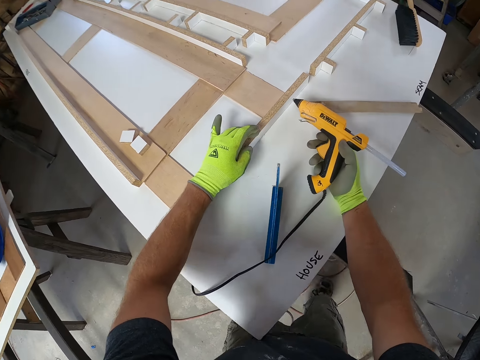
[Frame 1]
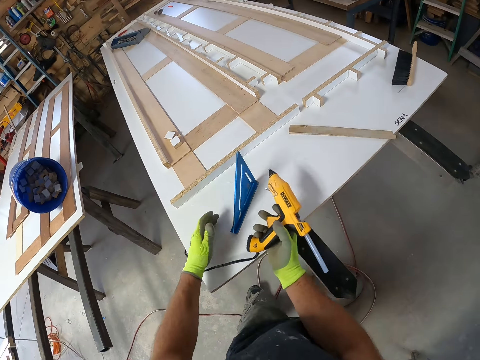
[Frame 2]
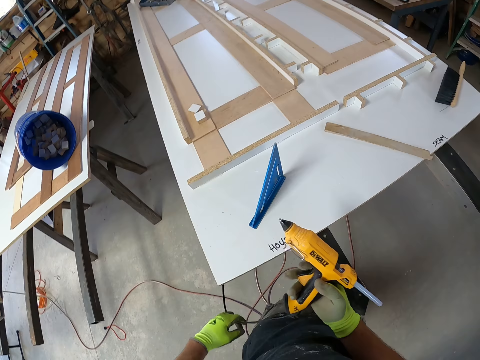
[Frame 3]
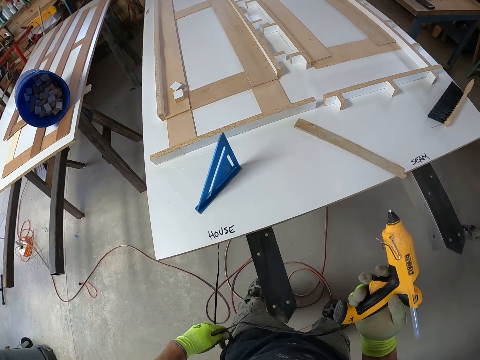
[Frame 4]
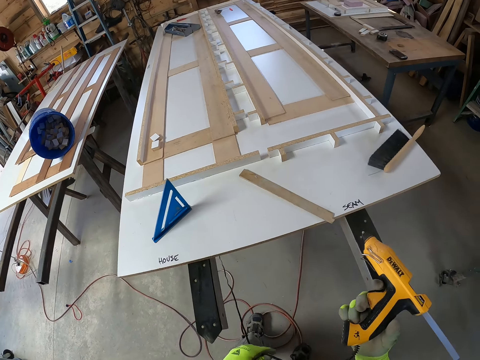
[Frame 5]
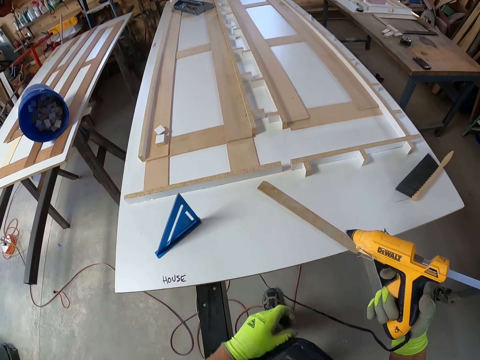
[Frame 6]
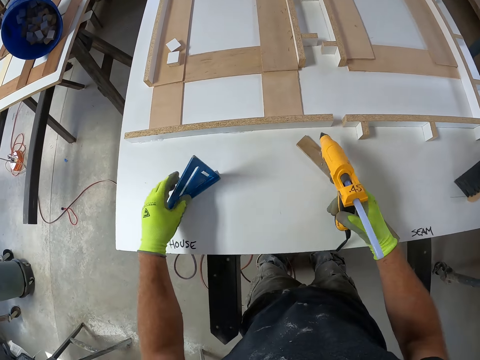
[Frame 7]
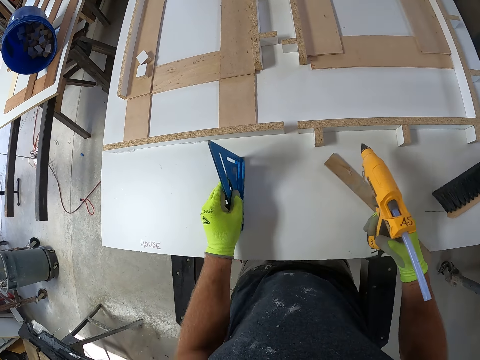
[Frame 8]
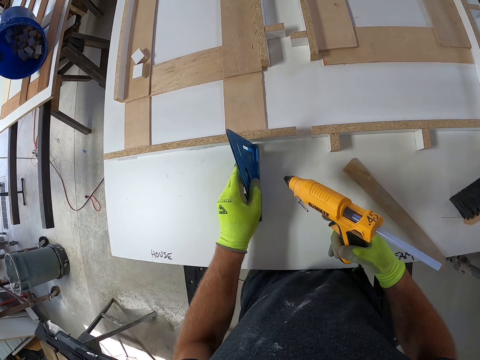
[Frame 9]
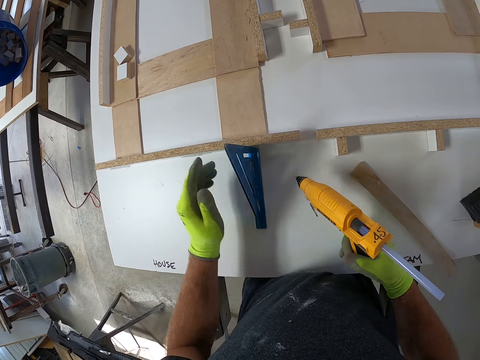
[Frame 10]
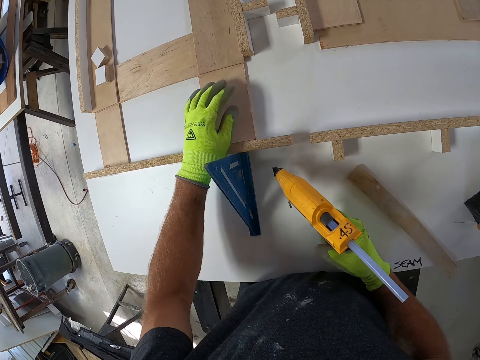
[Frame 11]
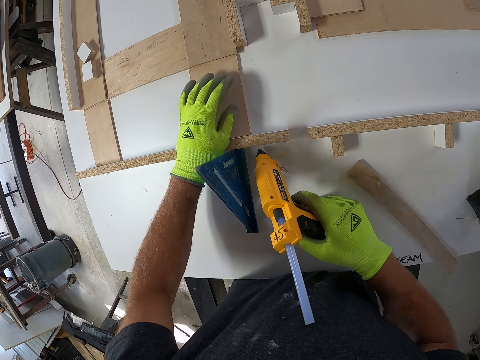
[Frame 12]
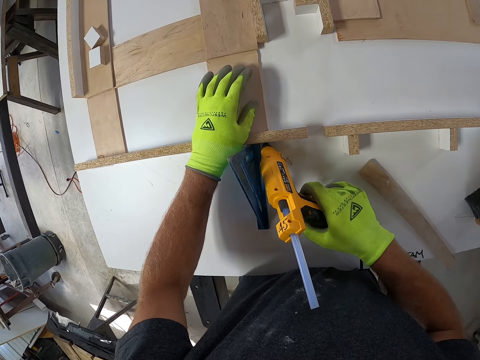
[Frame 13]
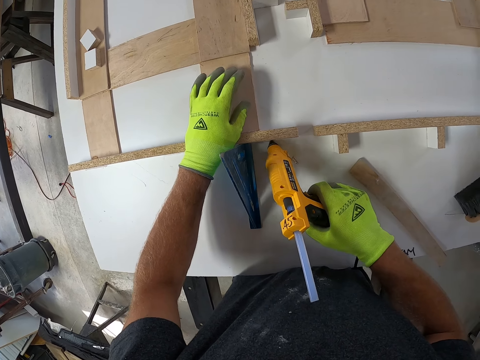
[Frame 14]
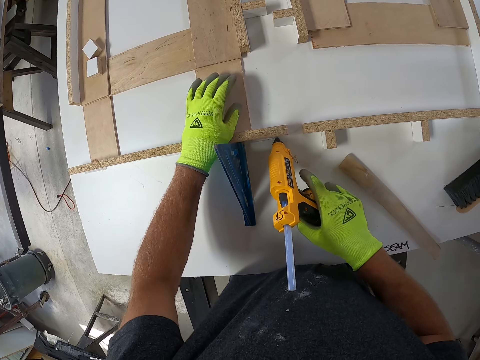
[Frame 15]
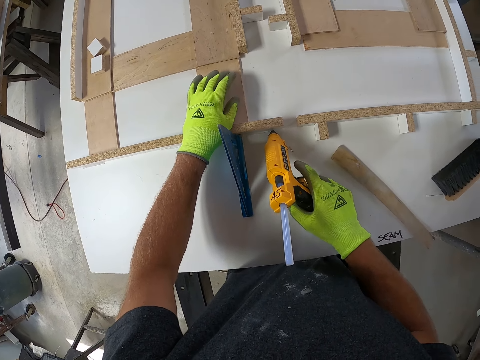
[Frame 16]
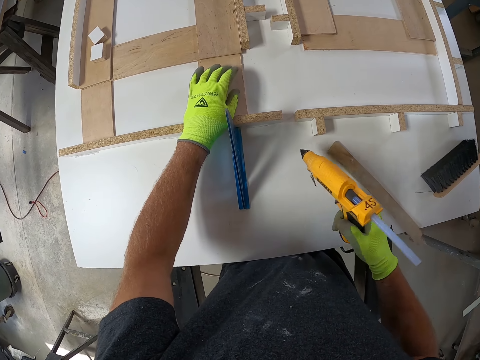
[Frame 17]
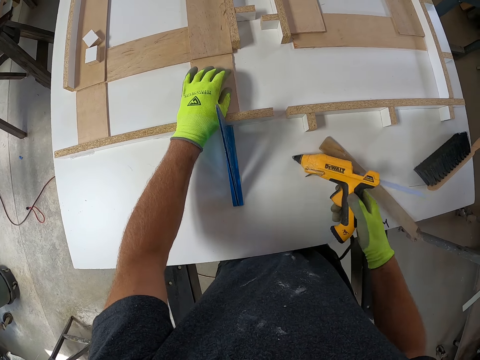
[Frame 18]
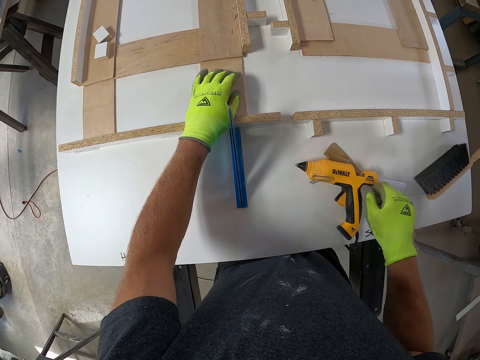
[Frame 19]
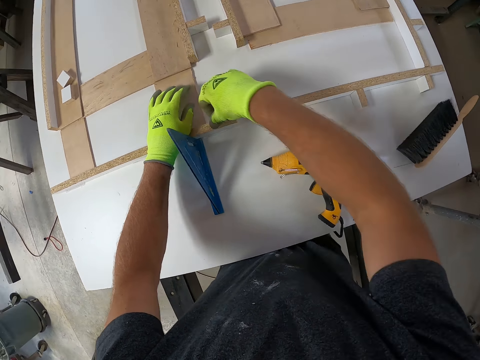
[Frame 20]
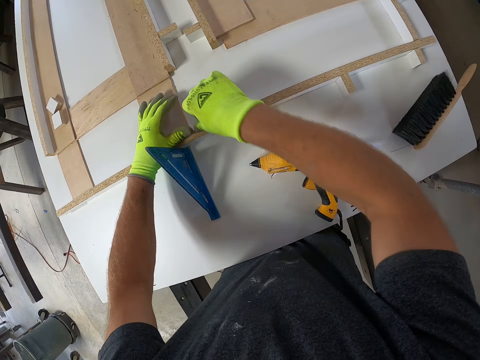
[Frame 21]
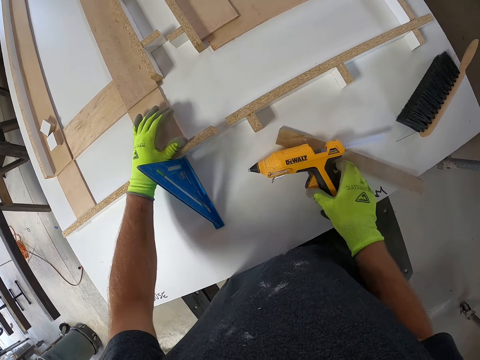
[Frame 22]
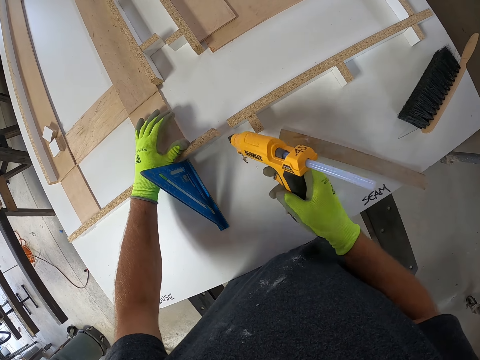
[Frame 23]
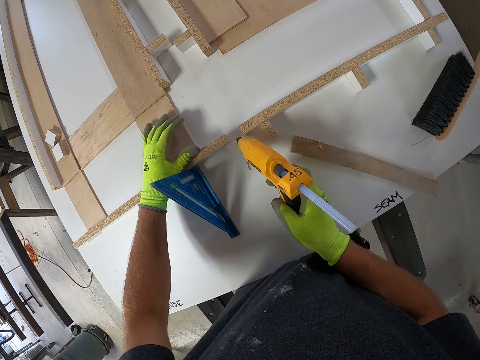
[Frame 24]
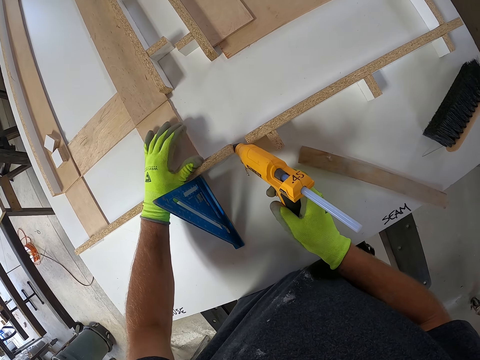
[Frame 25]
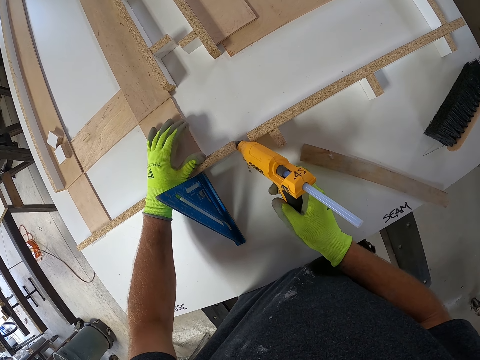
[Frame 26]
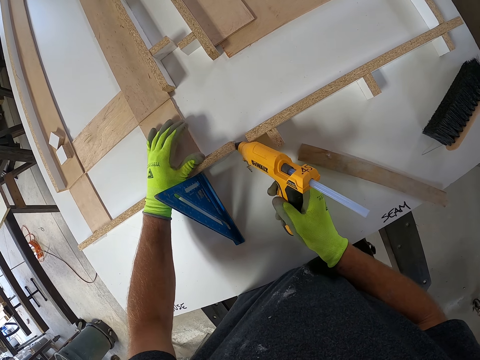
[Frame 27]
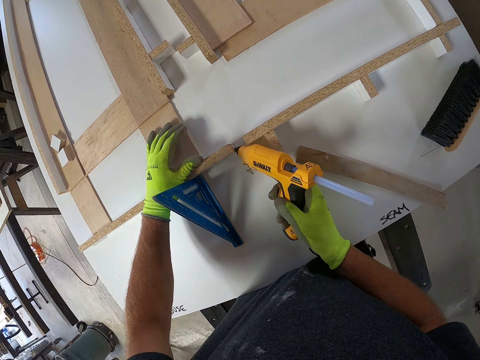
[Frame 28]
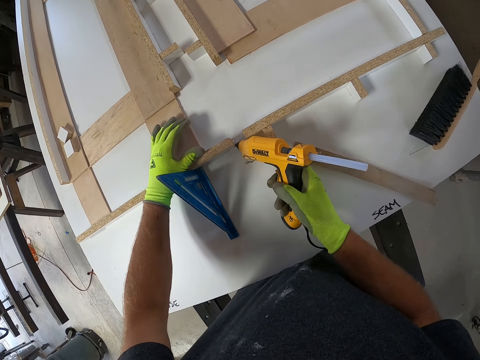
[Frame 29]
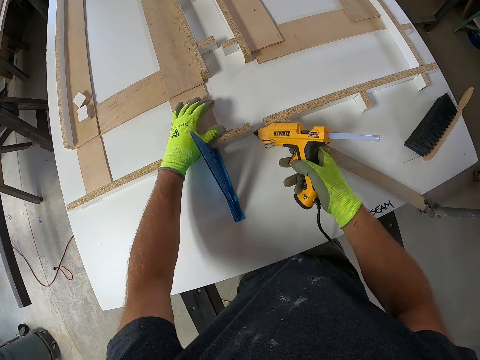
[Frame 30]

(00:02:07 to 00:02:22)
The camera wearer stares at the table. He adjusts the wire of the corded glue gun. He moves the aluminum alloy triangle ruler and the wood on the white board. He picks up the triangle ruler on the table. He places the triangle ruler on the table. He holds the top of the wood on the white board with his left hand. He applies hot glue to the white board with the corded glue gun. He stares at the table. He drops the corded glue gun on the white board. He touches the top of the wood with his right hand. He inspects the wood piece. He picks up the corded glue gun from the white board. He applies hot glue to the white board with the corded glue gun.

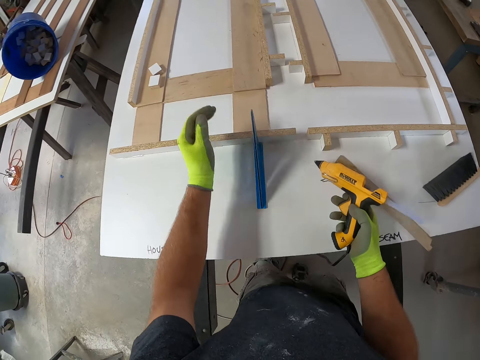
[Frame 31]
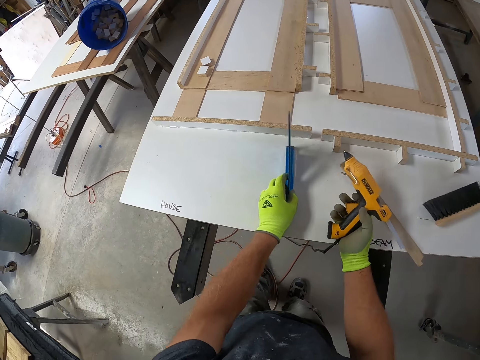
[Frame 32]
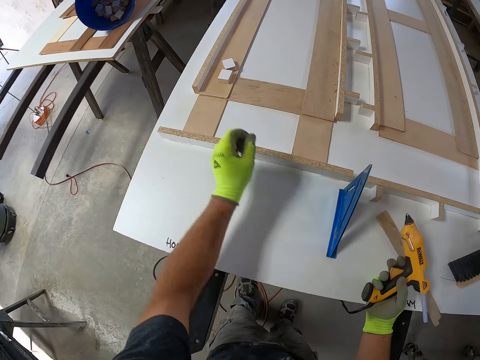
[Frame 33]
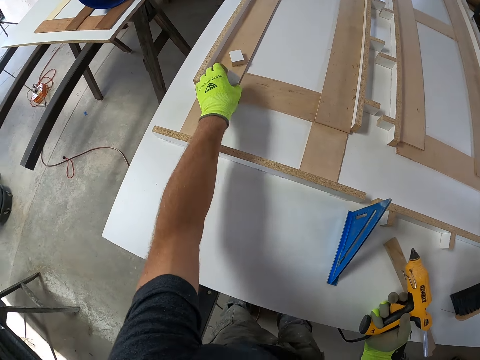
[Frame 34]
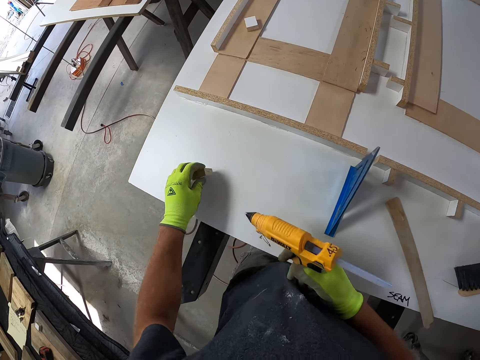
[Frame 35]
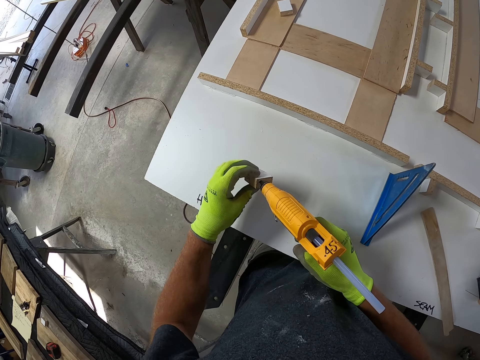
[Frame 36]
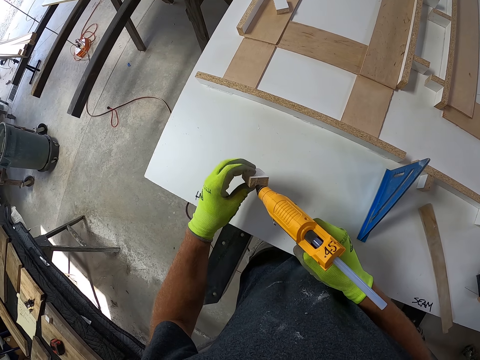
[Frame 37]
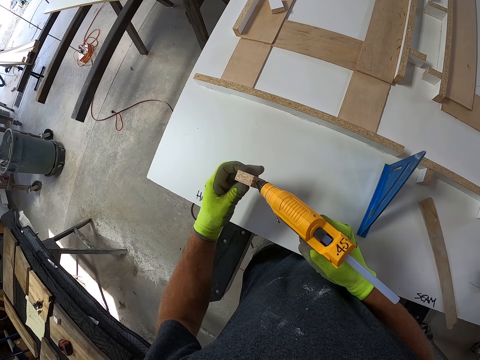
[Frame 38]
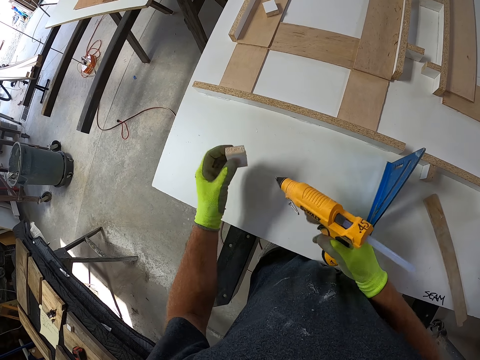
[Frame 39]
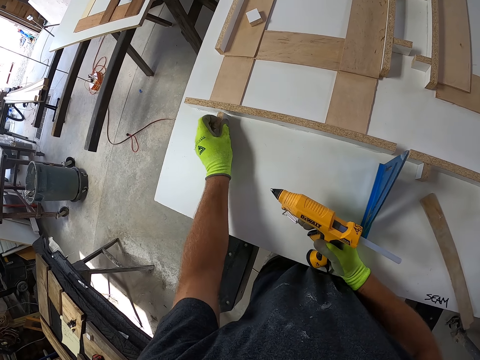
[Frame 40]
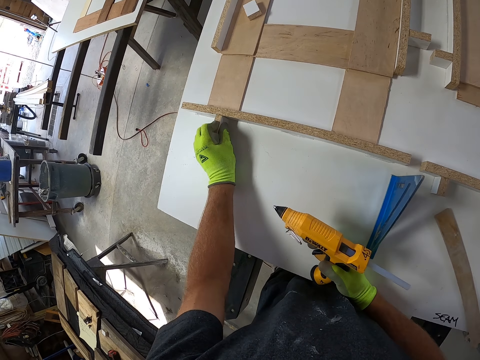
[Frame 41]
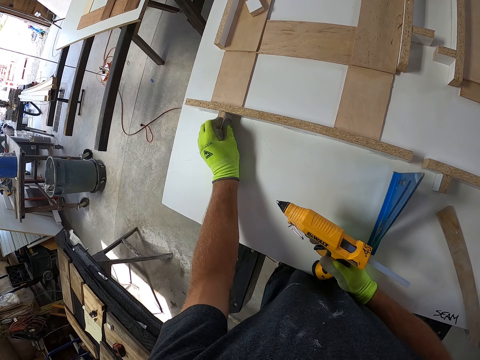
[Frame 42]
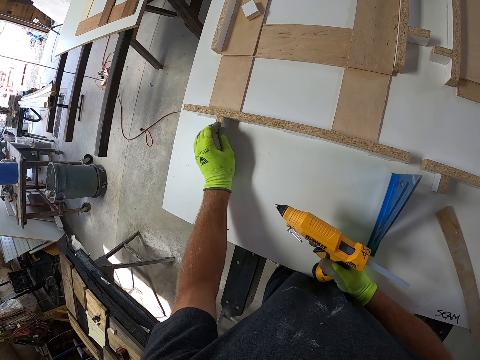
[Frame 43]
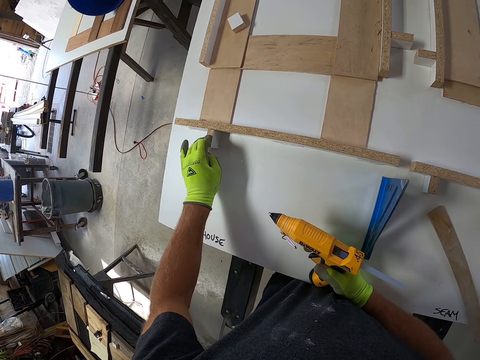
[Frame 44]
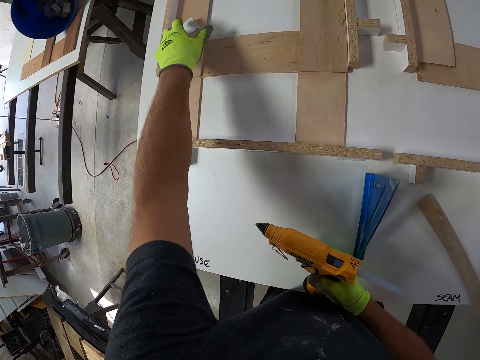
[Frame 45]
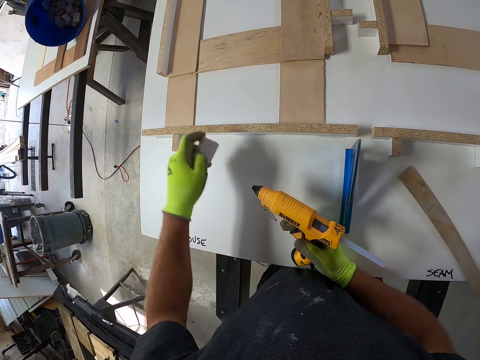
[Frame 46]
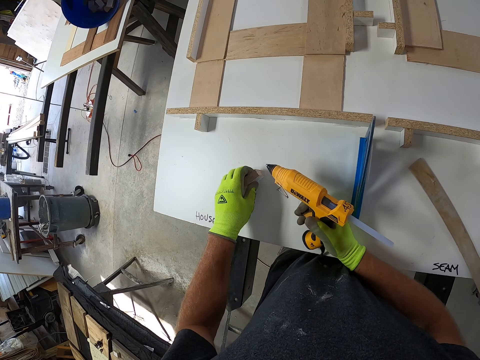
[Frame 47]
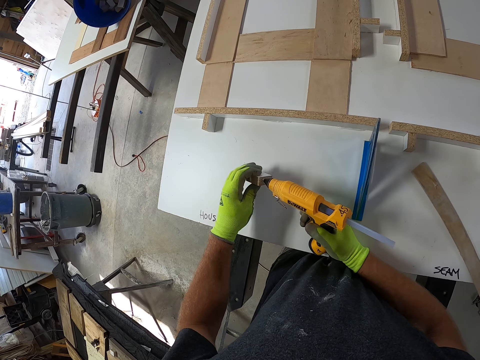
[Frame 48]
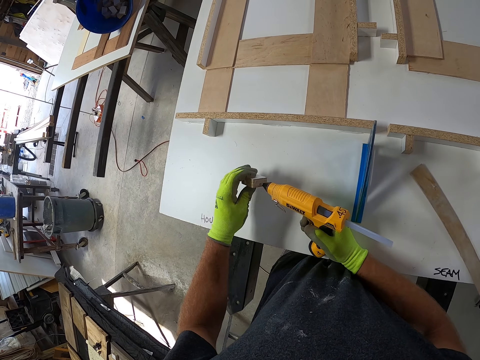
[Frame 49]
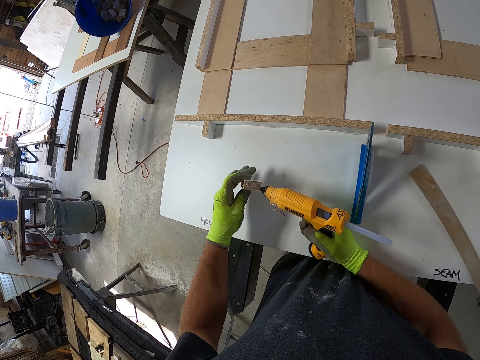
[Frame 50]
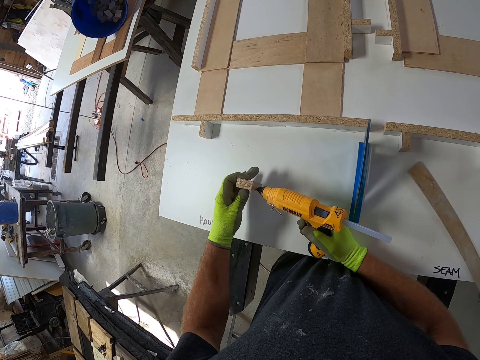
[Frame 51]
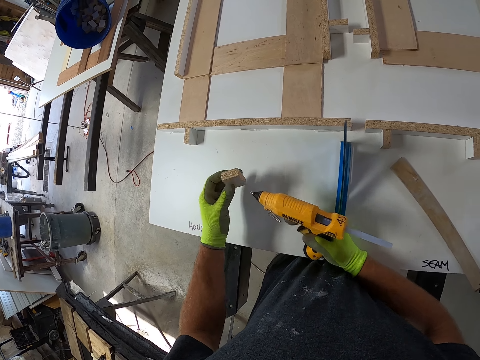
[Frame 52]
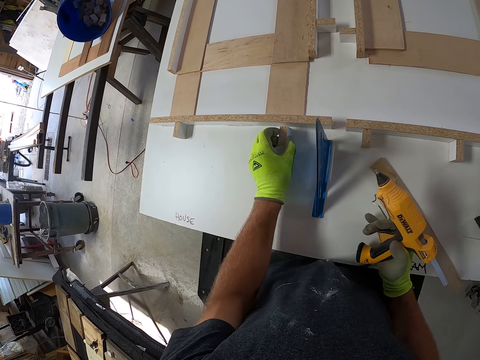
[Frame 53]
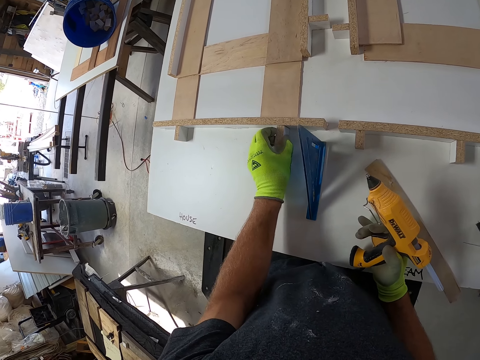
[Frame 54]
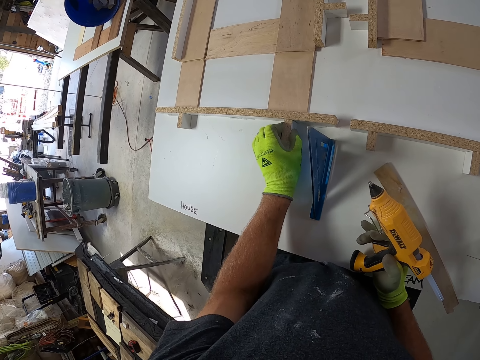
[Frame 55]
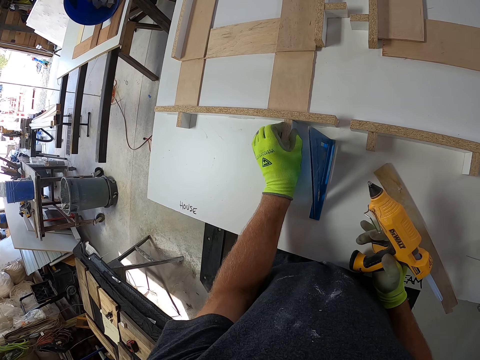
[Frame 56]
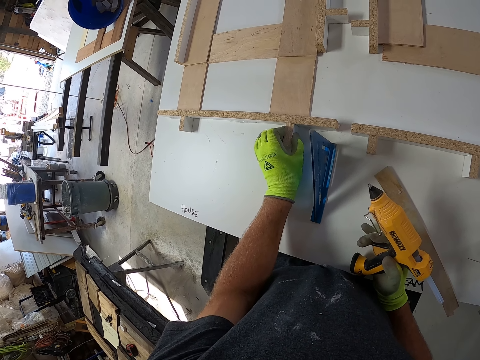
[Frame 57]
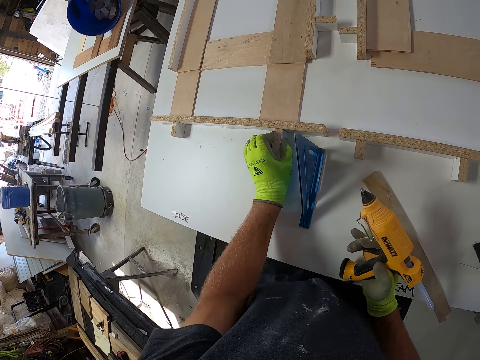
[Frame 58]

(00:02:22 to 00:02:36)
The camera wearer moves the corded glue gun on the white board. They move the triangle ruler aside. They pick up a small wood from the top of the wood on the white board. They apply hot glue on the small wood with the corded glue gun. They place the small wood on the white board. They pick up another small wood from the top of the wood from the white board. They apply hot glue on the small wood with the corded glue gun. They place the small wood on the white board.
